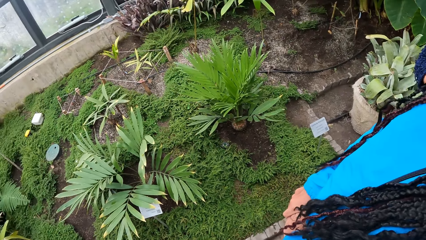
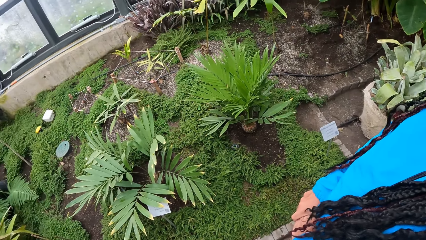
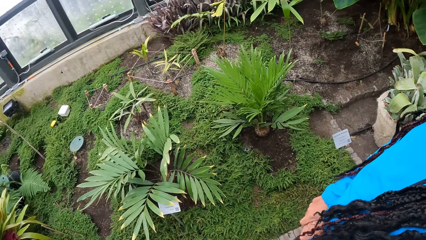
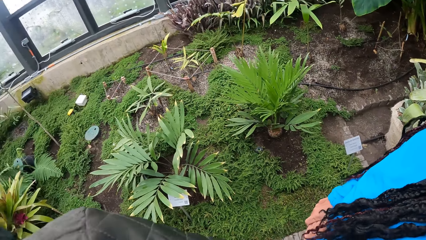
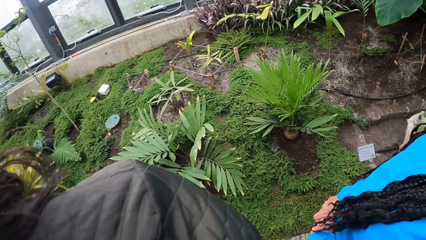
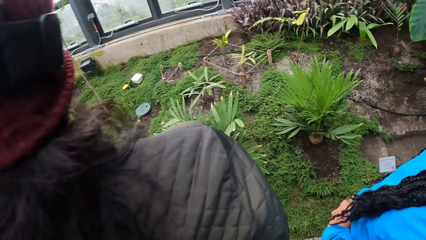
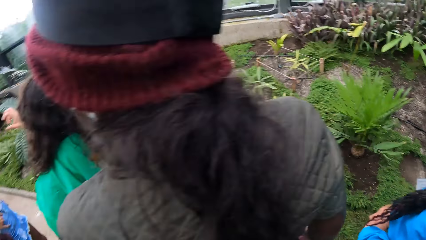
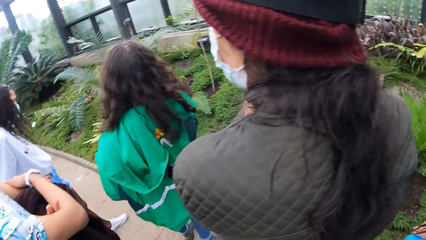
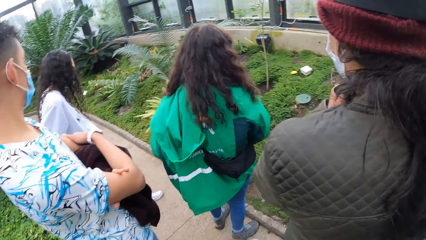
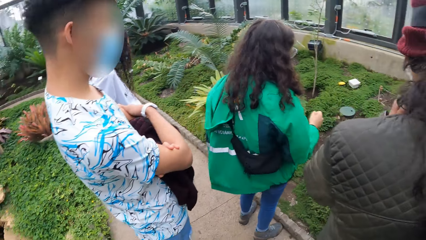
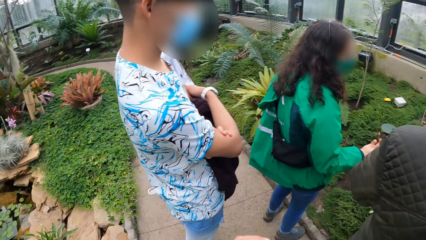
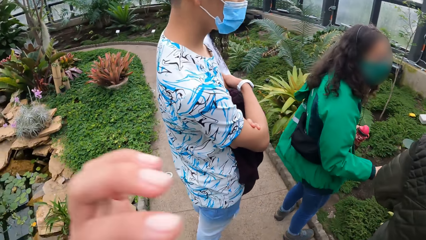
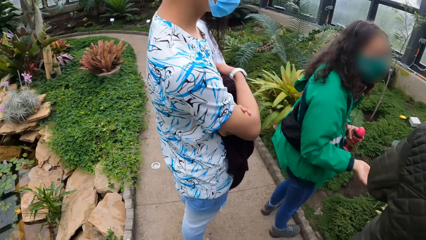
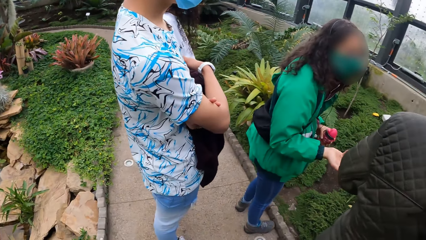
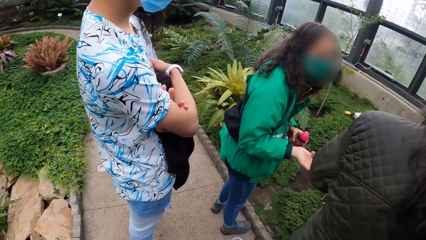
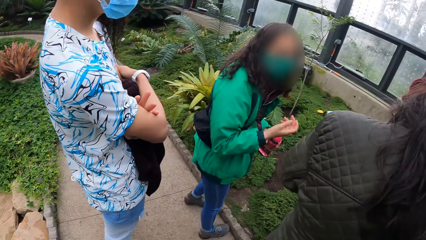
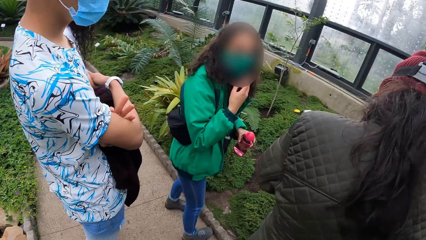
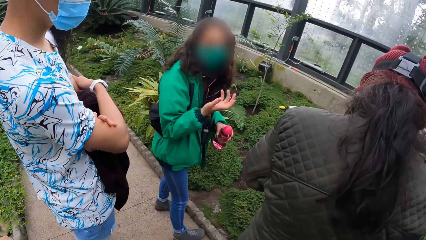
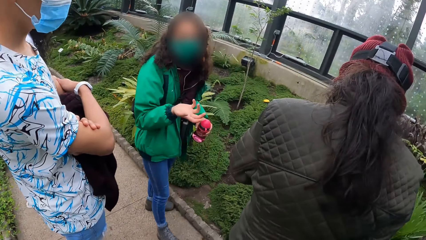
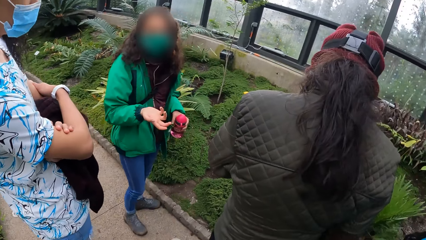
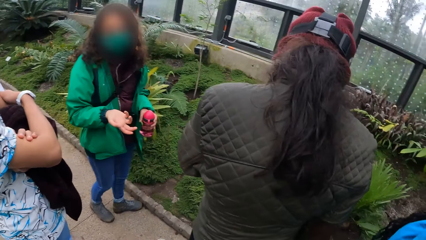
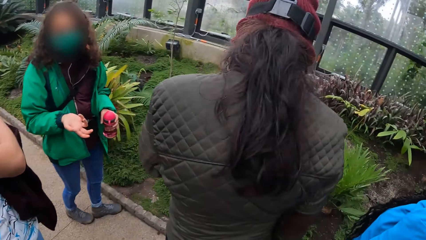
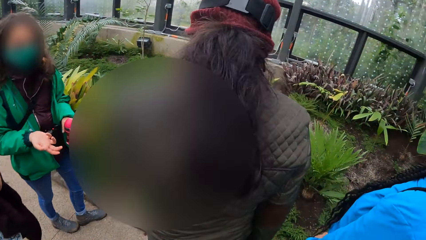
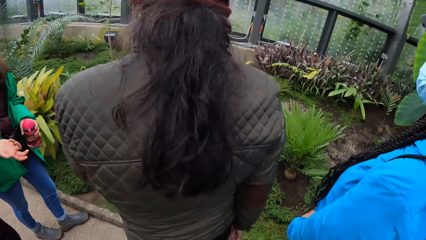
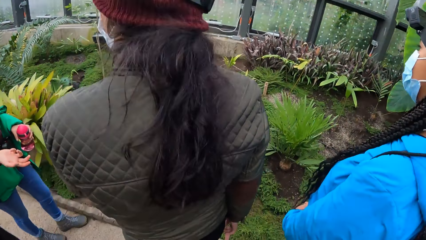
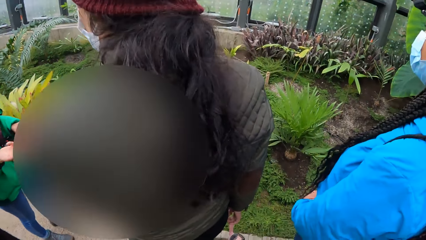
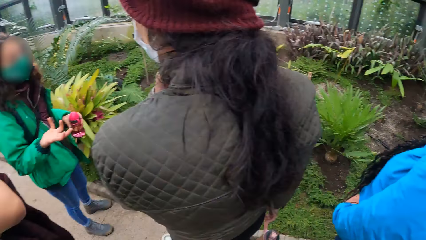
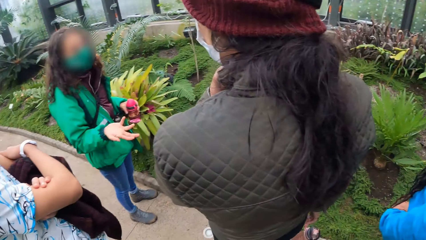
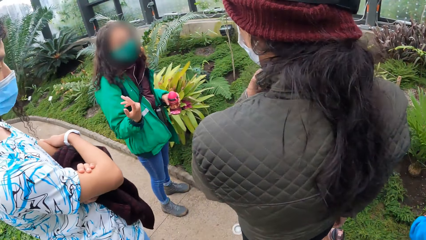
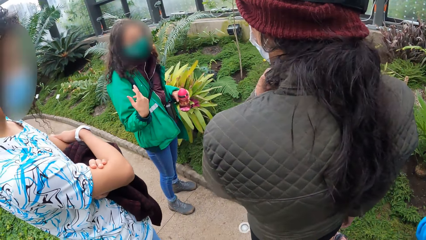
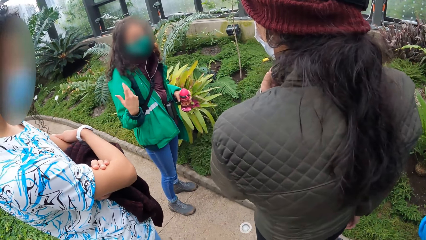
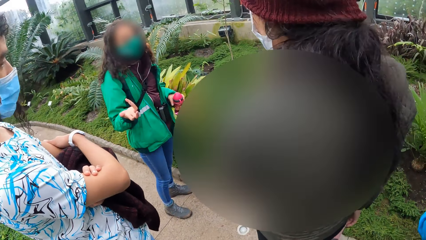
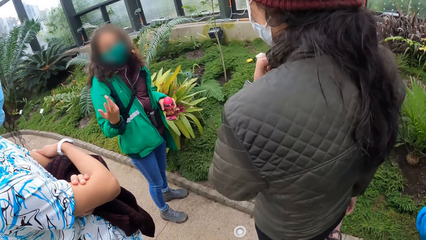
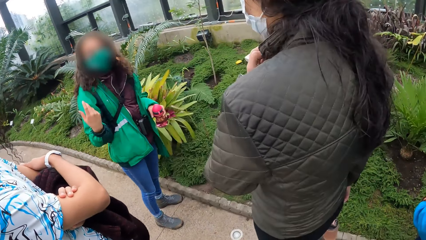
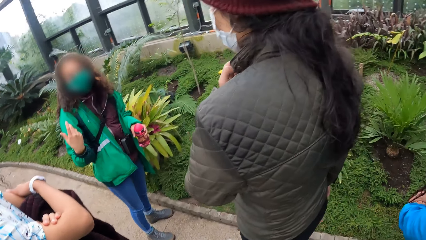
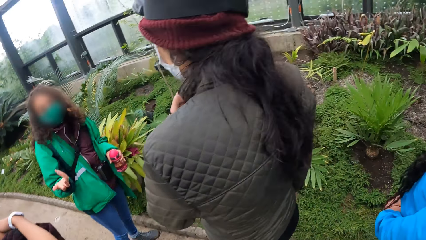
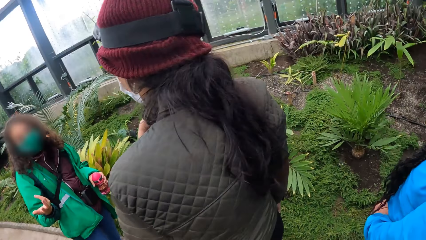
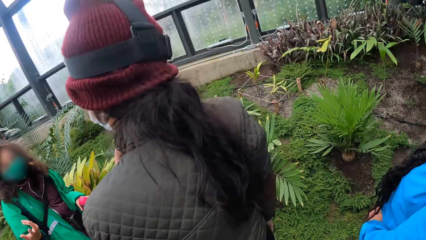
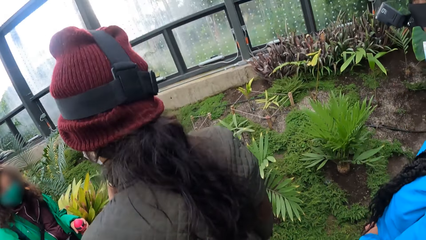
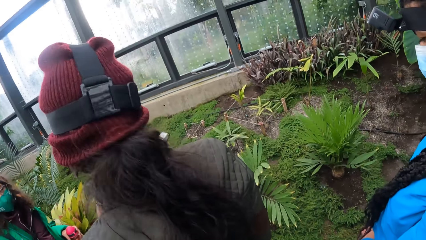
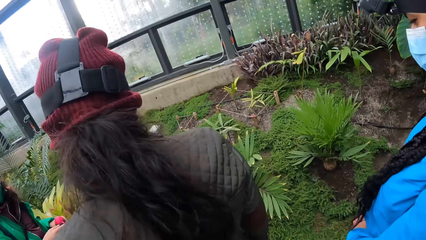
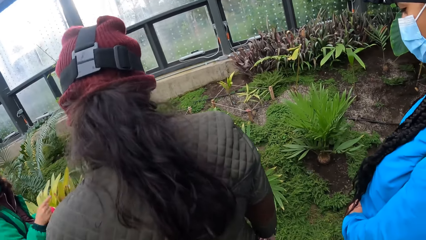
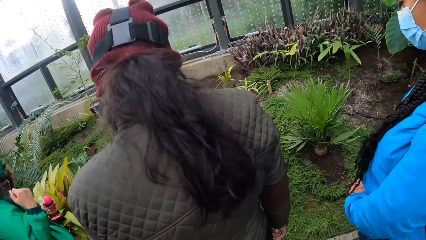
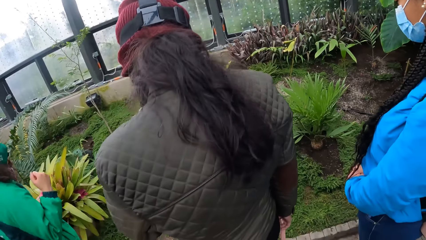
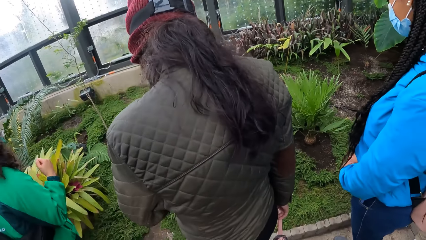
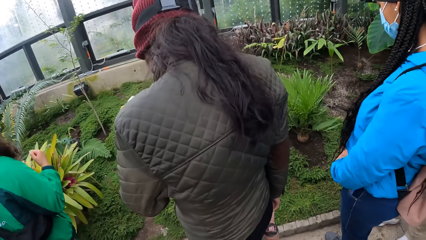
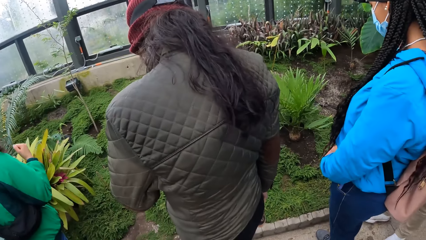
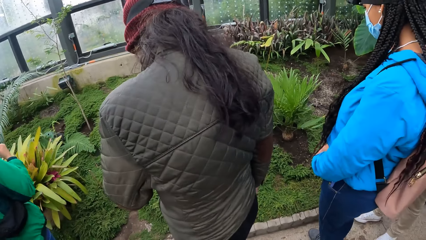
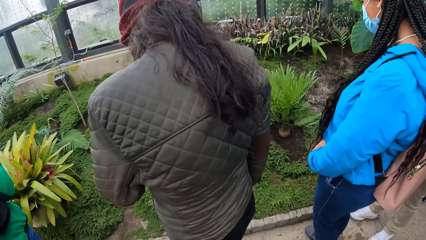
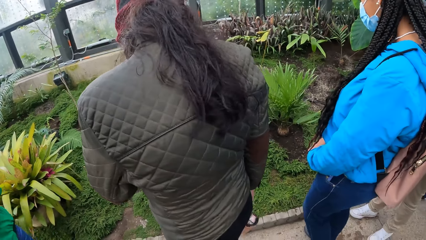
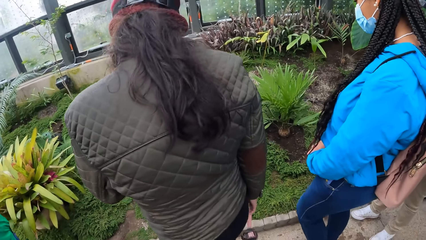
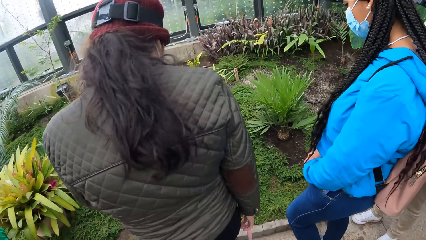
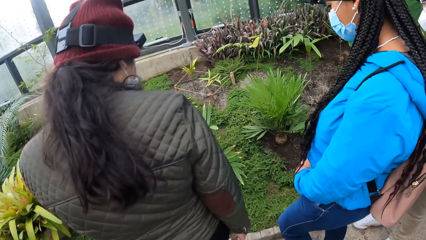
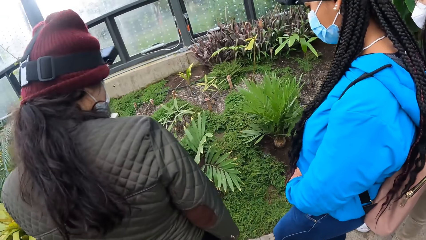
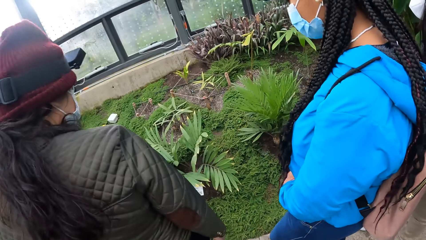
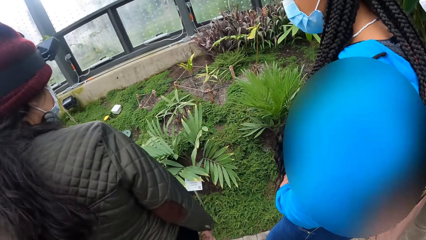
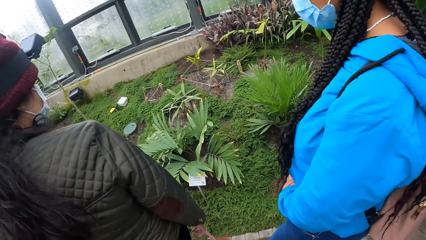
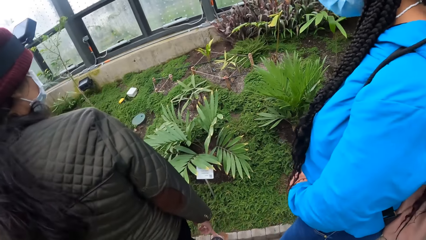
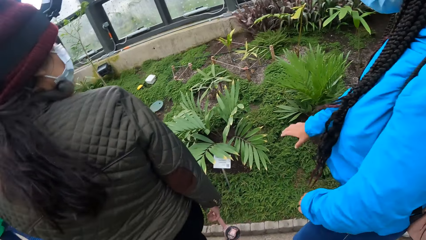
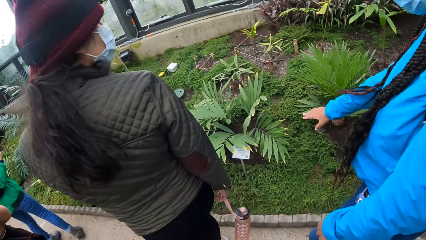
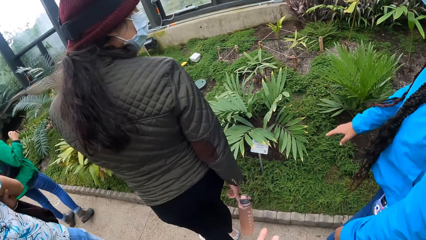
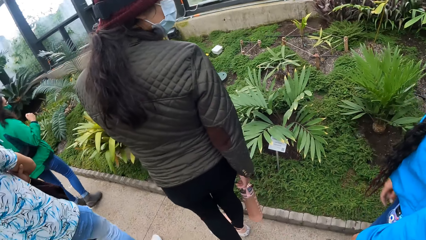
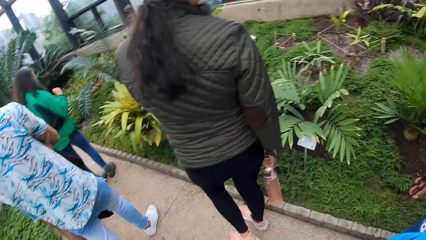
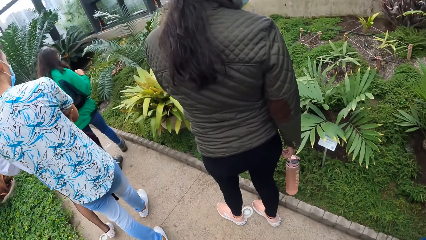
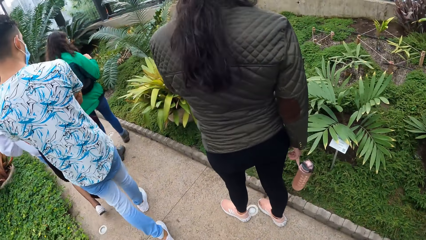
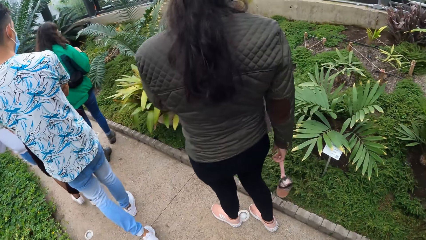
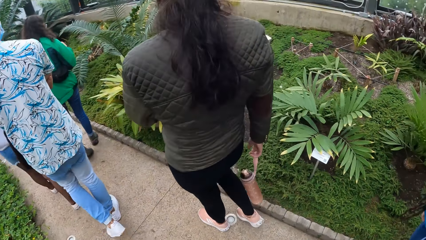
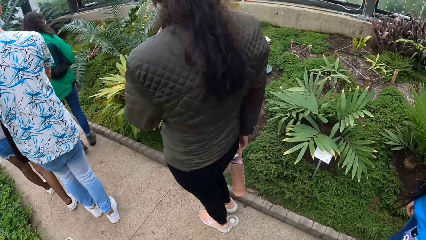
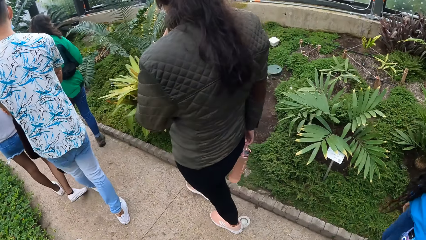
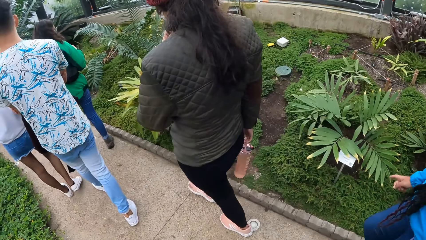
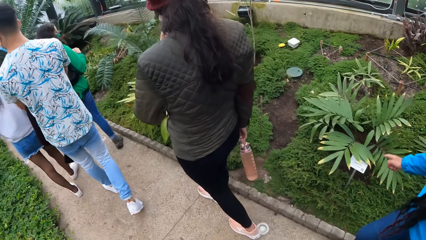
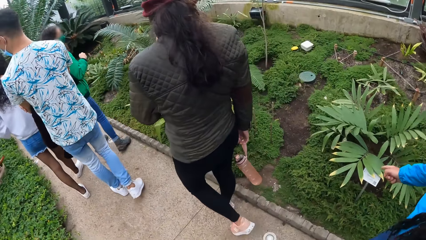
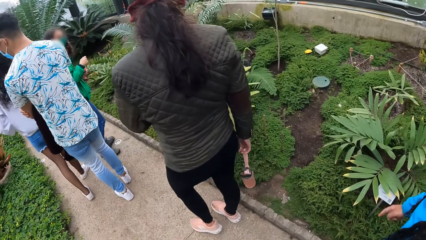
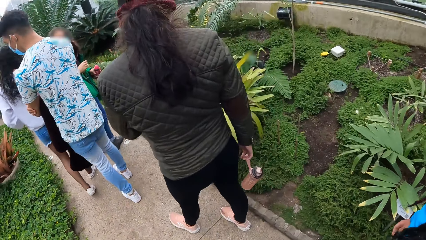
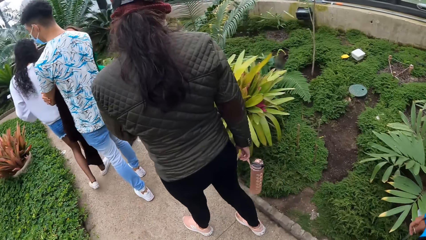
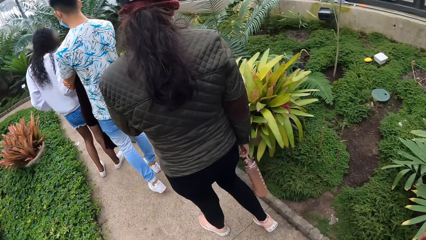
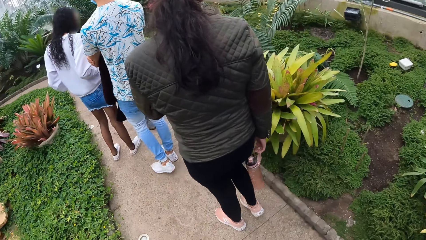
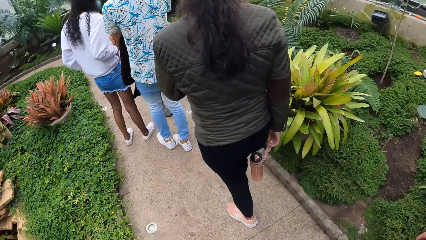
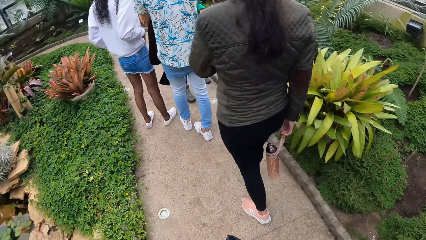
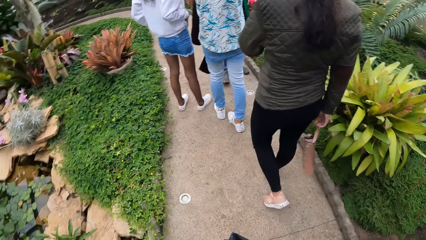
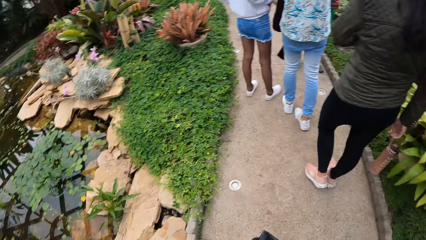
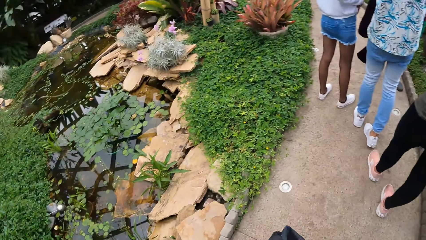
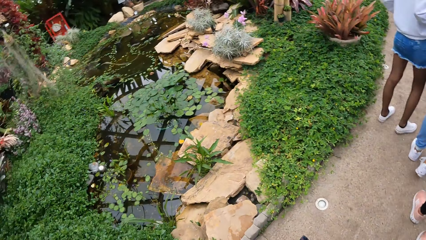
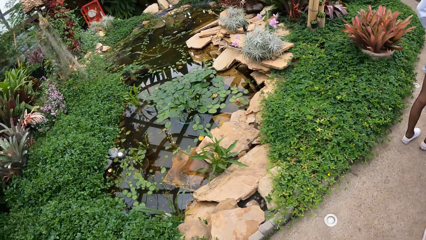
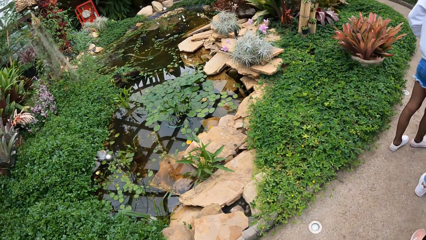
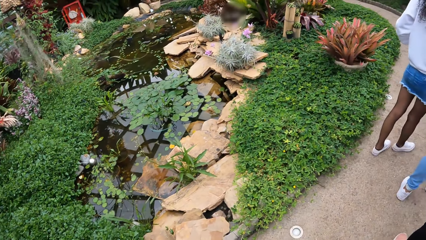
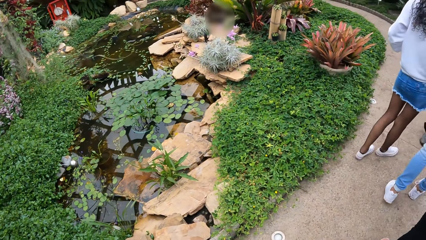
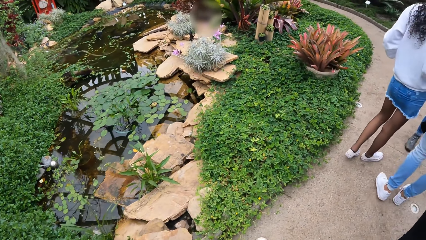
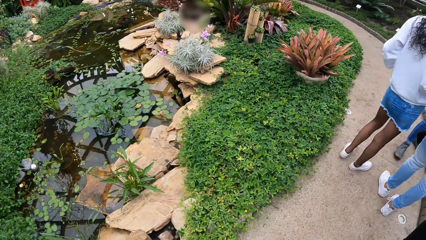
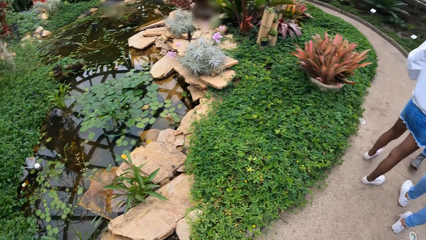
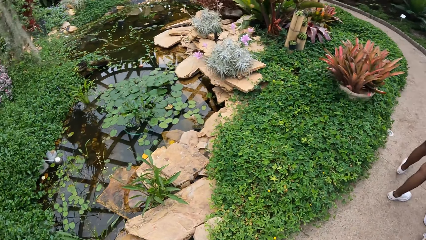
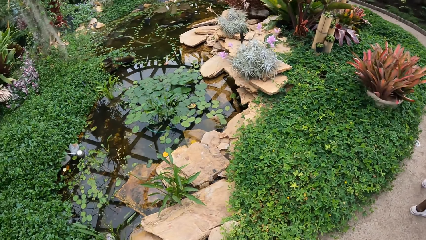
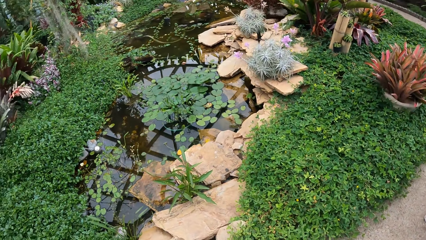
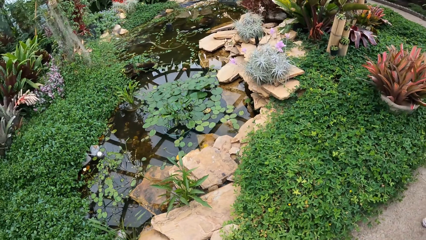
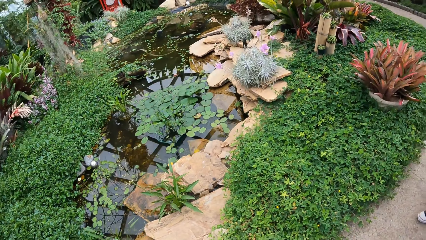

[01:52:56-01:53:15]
The camera wearer walks around. They look around.
